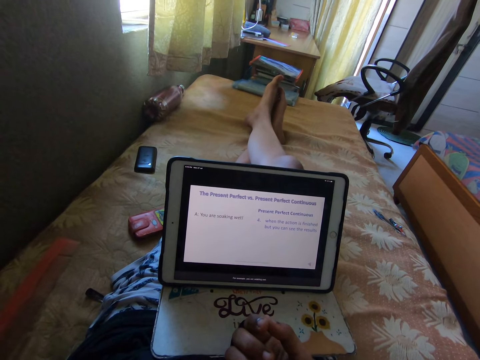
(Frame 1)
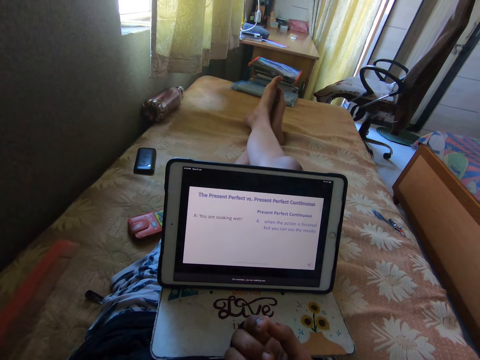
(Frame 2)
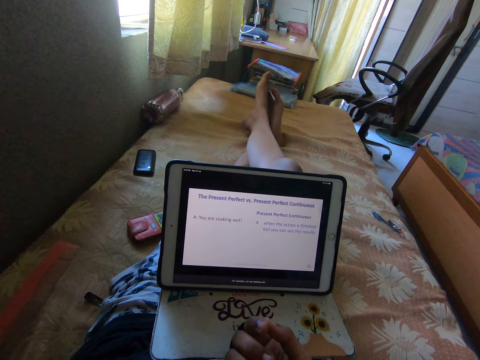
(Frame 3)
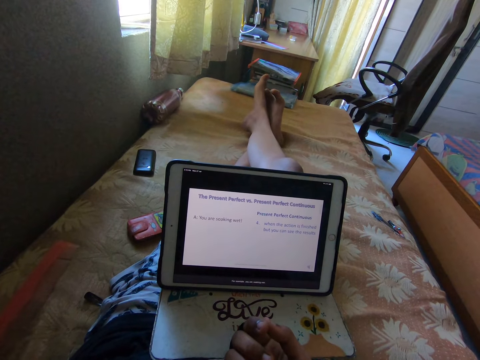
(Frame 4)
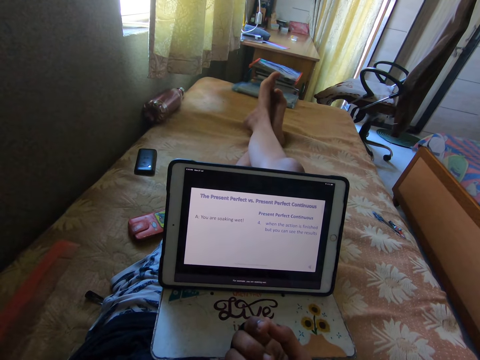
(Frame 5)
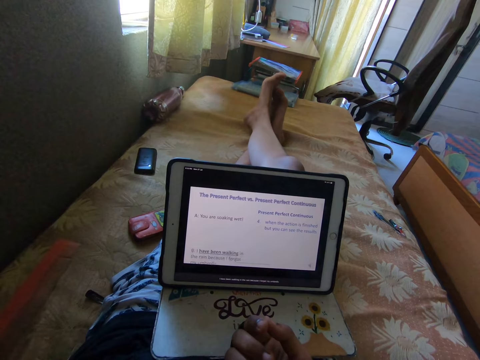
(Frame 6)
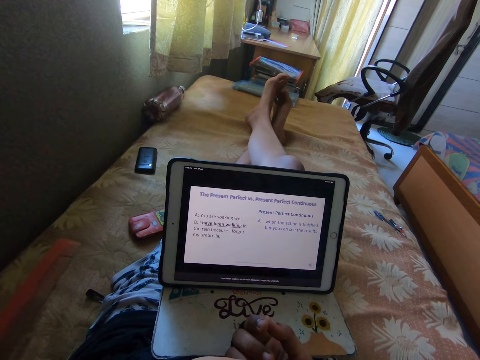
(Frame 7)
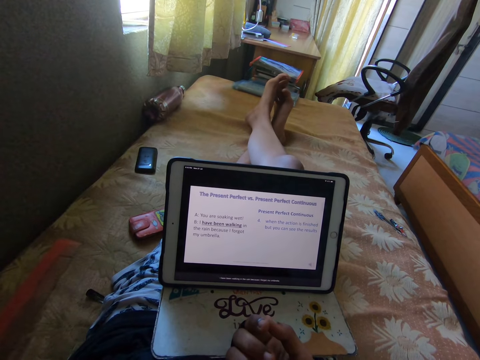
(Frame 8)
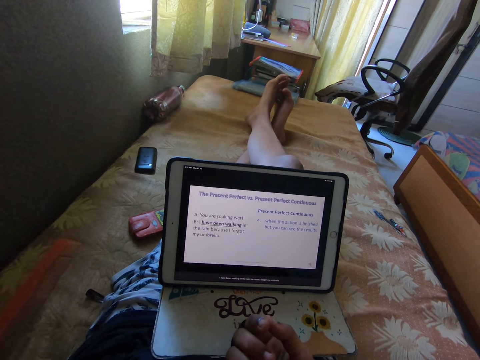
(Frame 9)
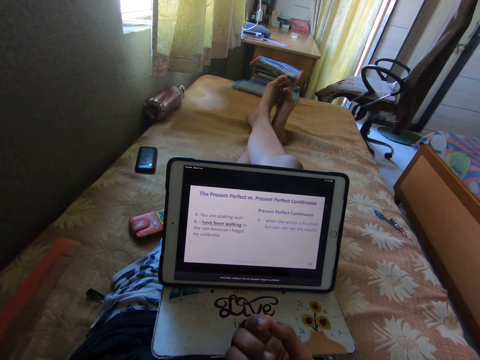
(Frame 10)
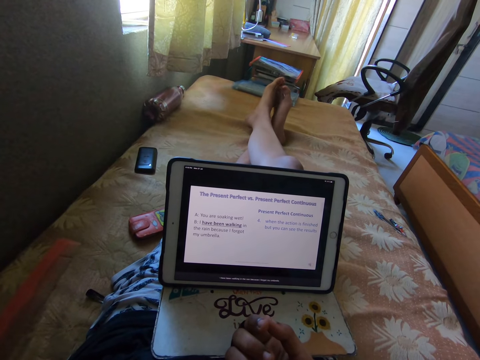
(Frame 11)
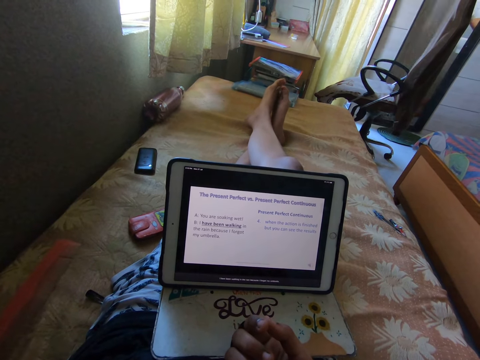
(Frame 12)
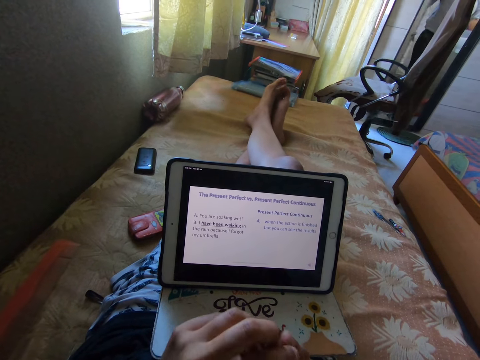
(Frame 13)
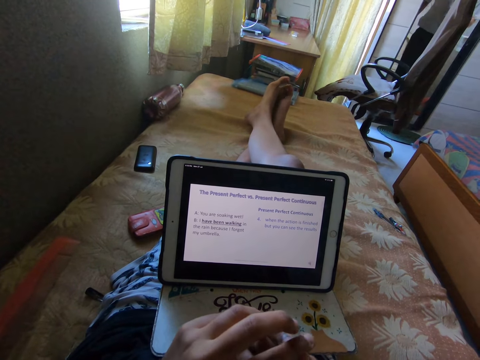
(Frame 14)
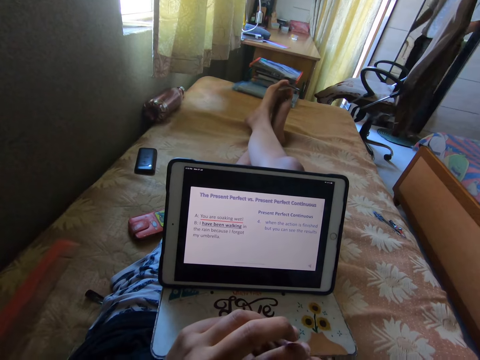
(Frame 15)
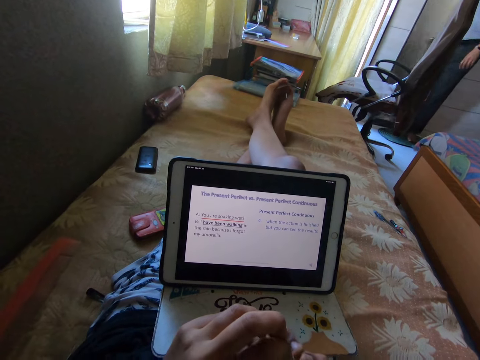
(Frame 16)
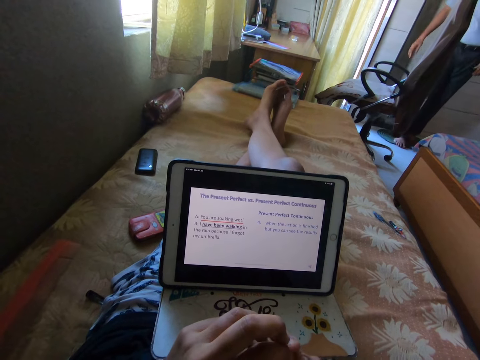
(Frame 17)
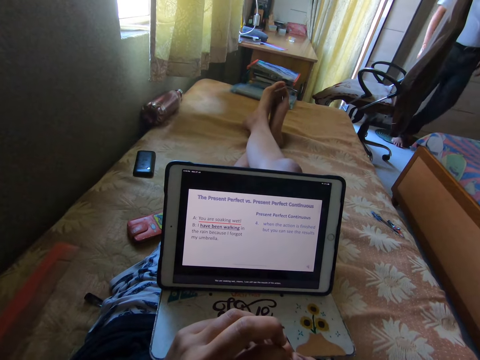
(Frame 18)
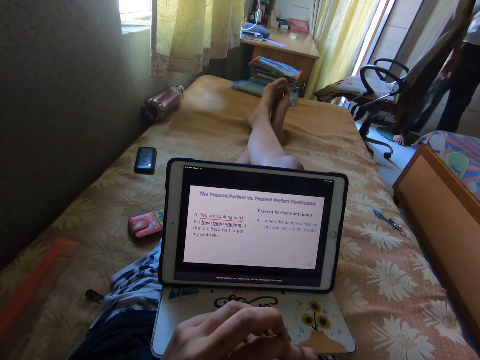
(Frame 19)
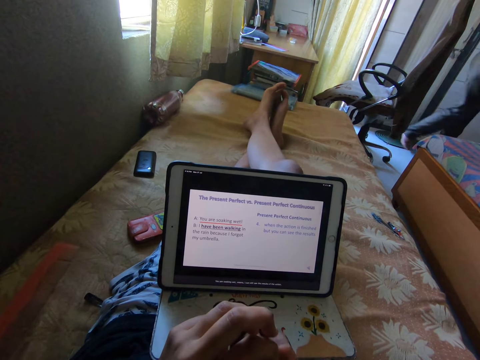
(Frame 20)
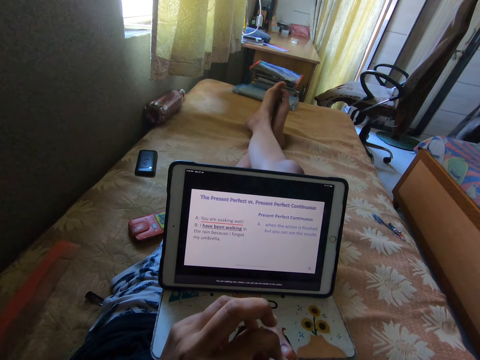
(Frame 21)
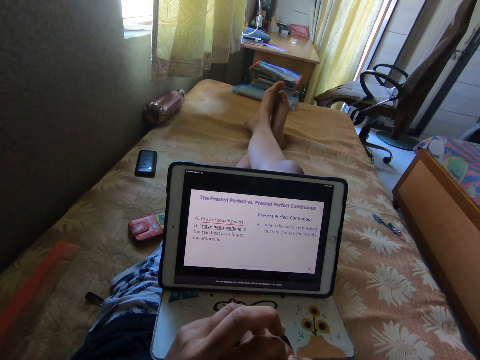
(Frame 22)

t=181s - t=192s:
The camera wearer reads on the tablet and plays with an item in the hands.

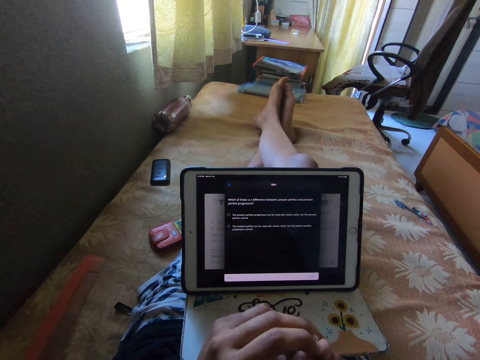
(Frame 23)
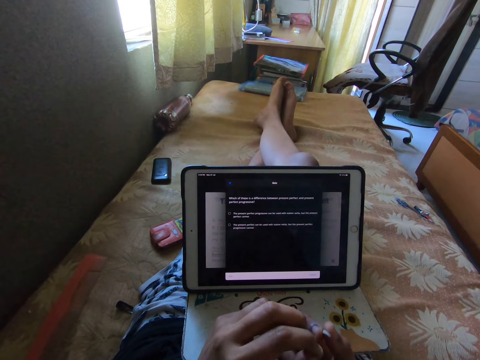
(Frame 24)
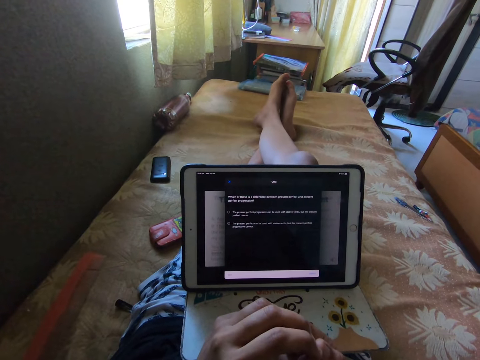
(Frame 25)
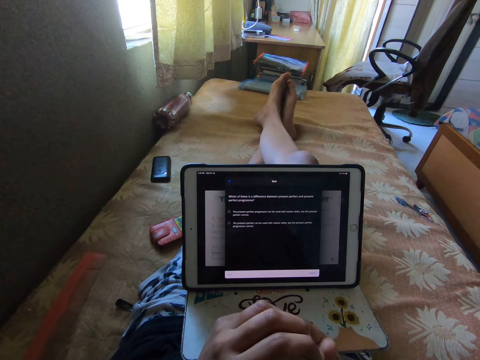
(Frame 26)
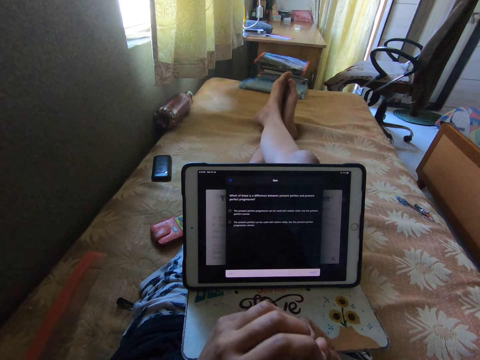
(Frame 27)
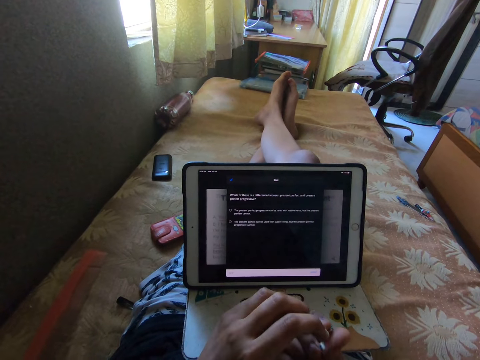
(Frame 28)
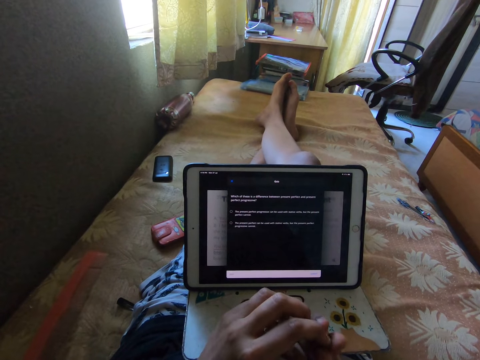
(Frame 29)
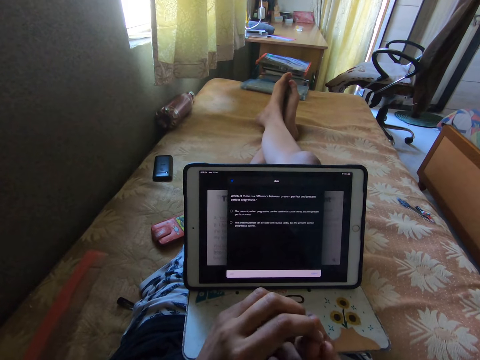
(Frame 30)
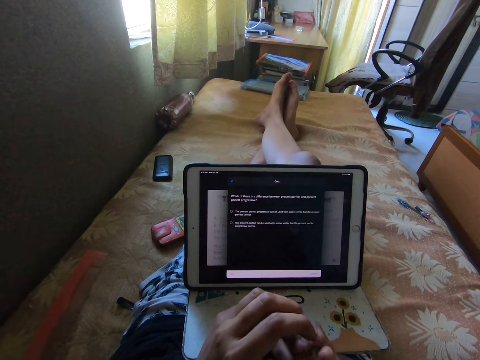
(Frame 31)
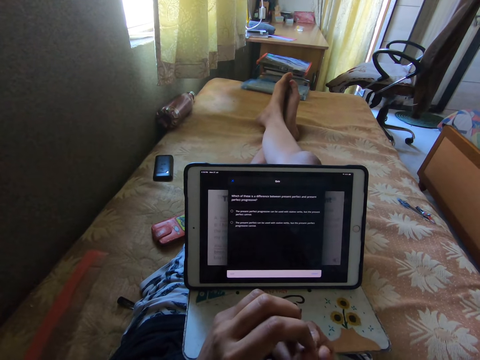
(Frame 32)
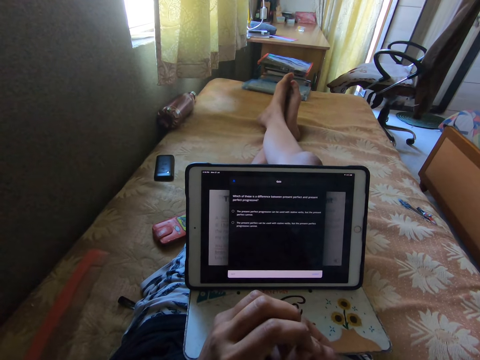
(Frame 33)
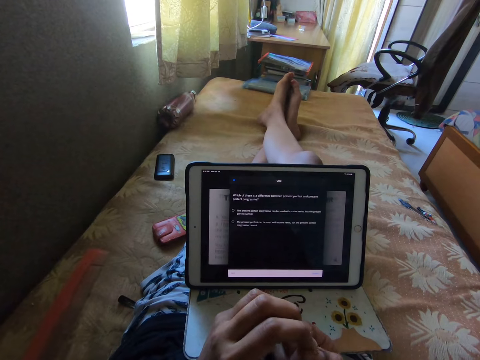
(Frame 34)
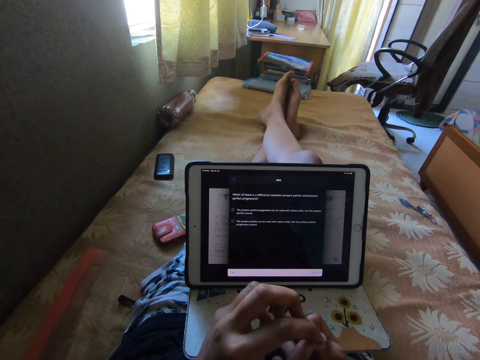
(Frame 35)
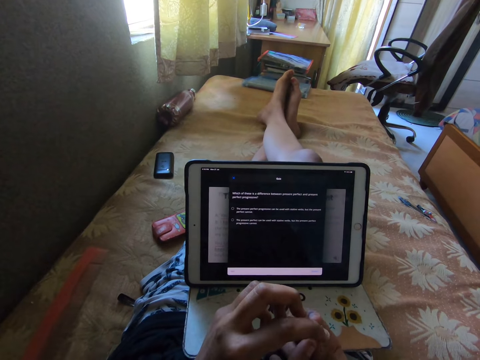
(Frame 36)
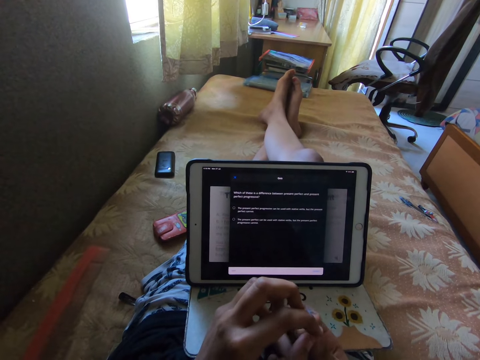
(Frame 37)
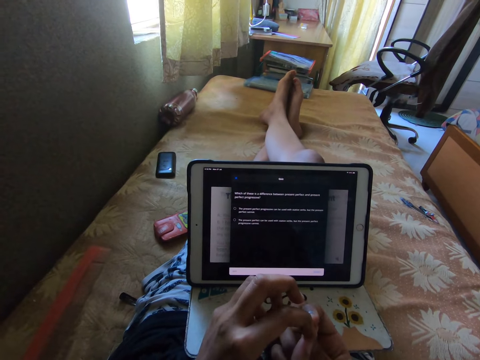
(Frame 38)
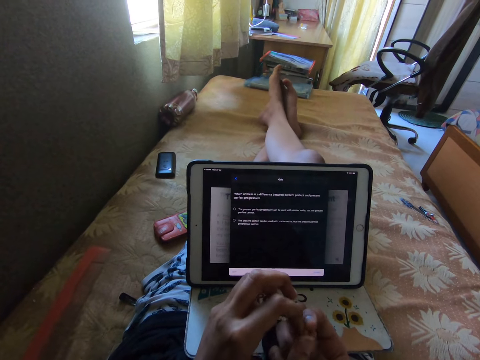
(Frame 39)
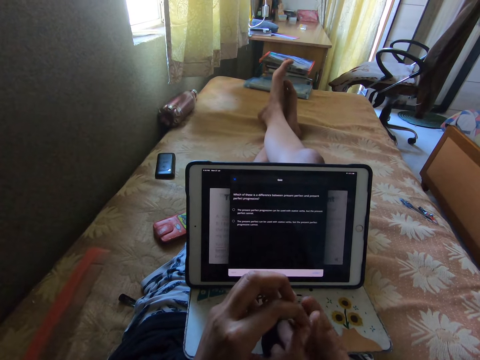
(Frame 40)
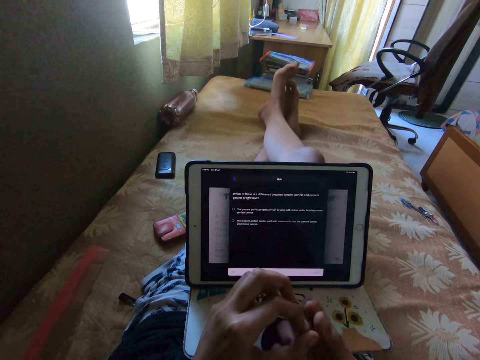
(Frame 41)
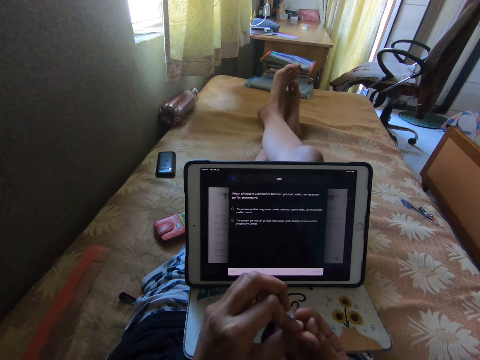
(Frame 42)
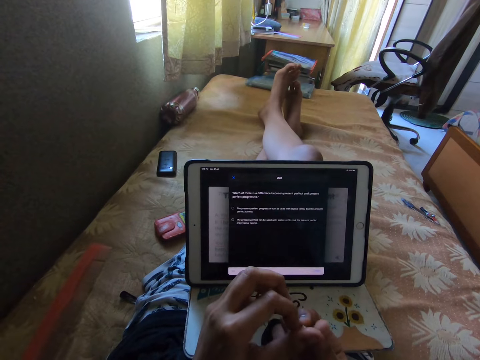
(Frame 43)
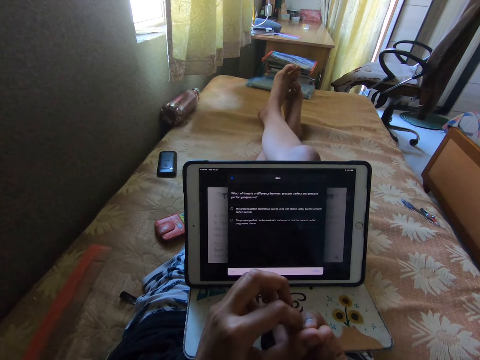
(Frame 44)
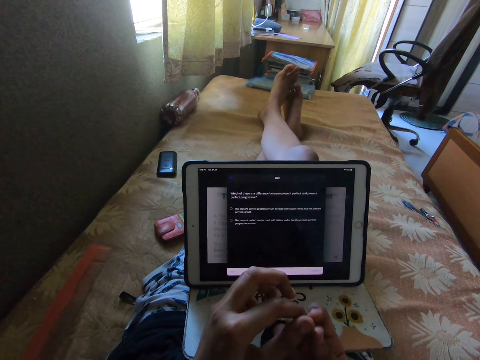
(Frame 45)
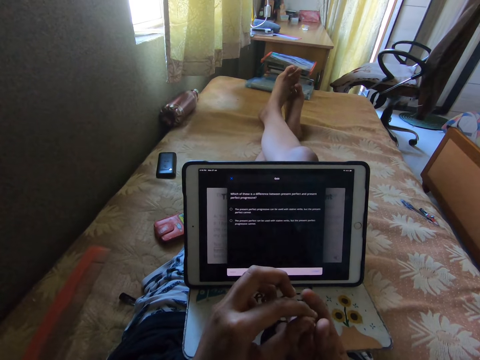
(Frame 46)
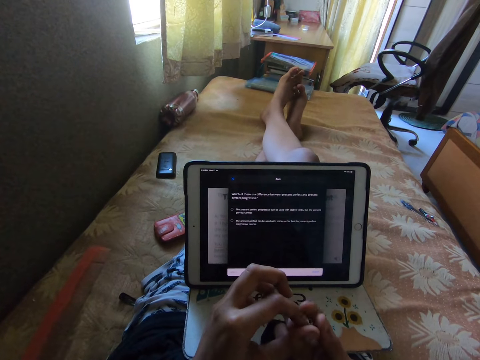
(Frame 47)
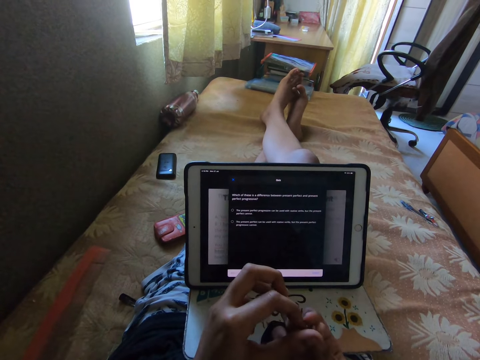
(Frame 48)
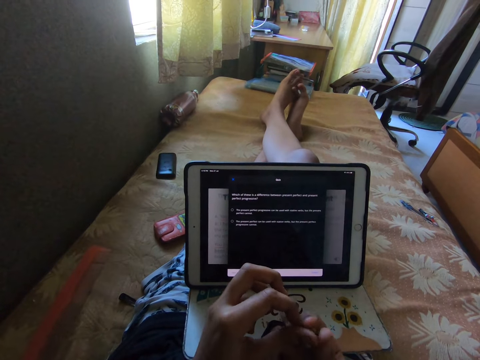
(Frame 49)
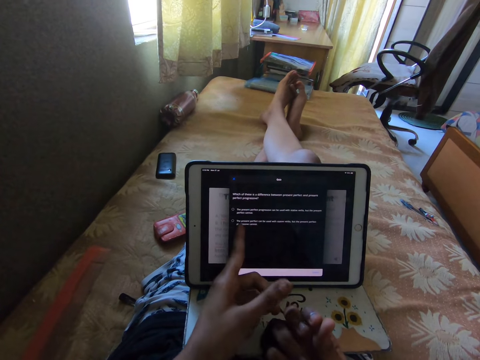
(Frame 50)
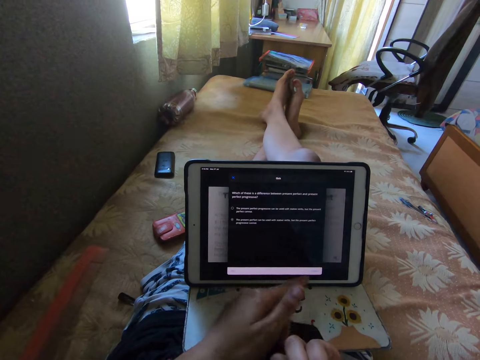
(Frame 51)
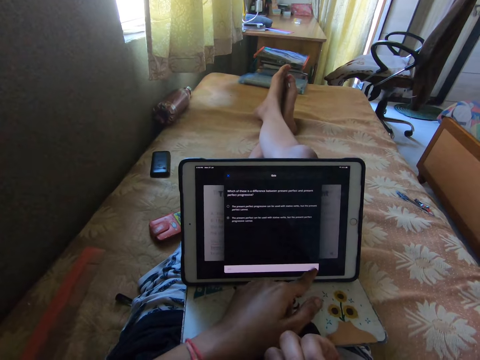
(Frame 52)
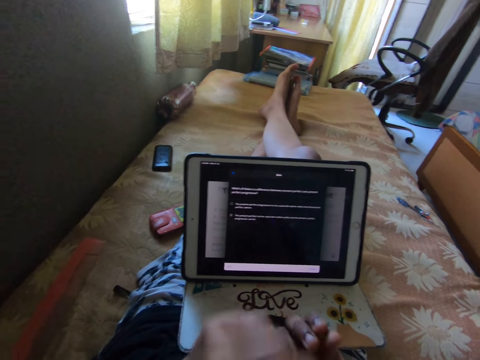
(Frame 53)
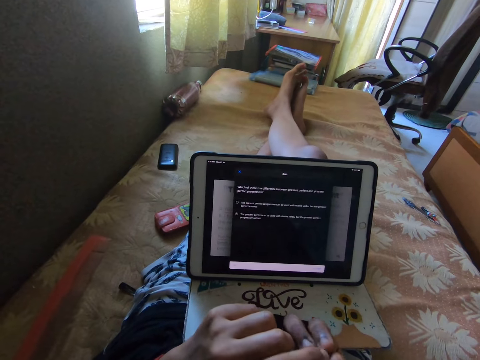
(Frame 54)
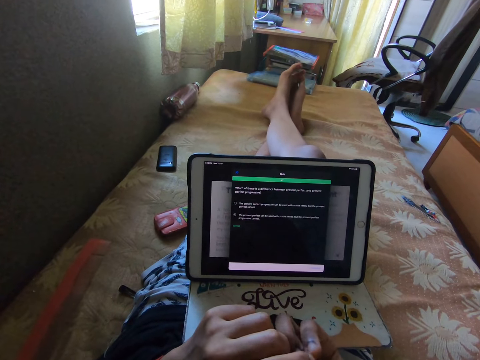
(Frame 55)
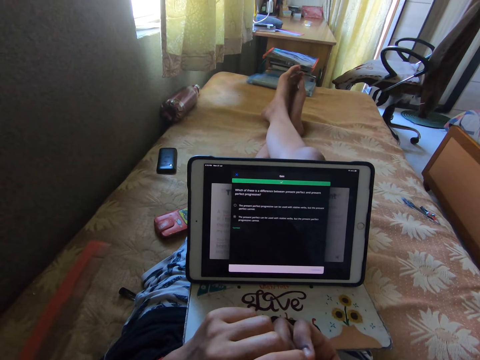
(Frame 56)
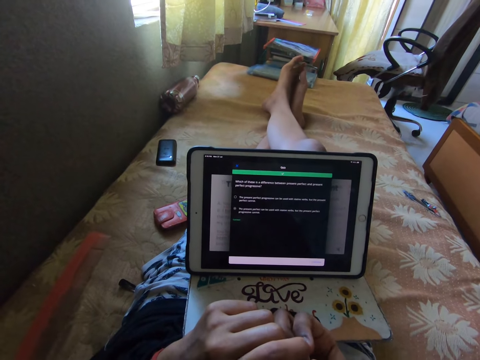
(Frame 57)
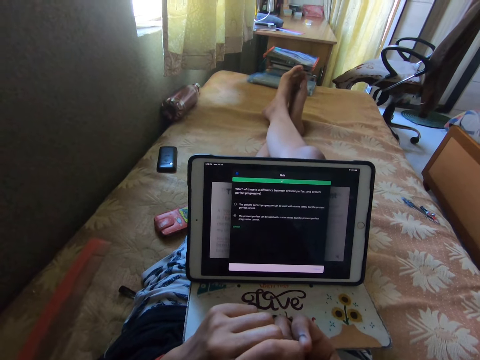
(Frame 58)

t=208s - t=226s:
The camera wearer twists fingers. They watch a video on the iPad. They touch on the tablet screen. They read on the tablet and play with an item in the hands.
